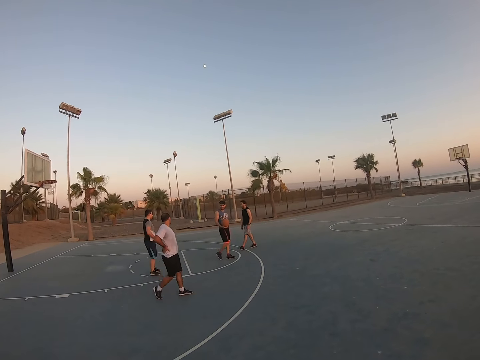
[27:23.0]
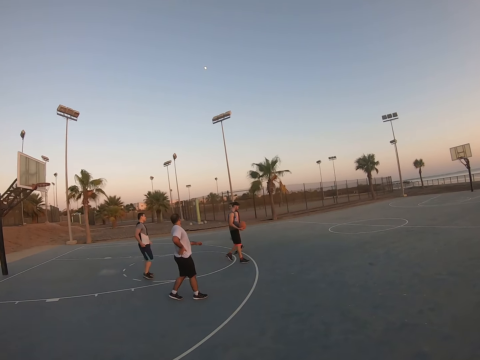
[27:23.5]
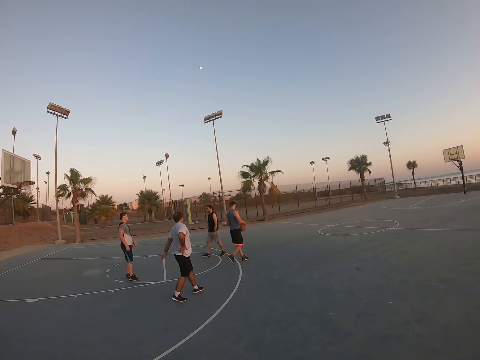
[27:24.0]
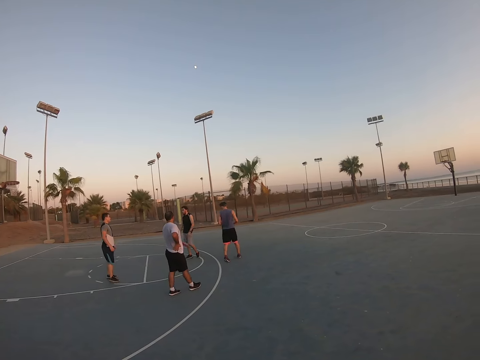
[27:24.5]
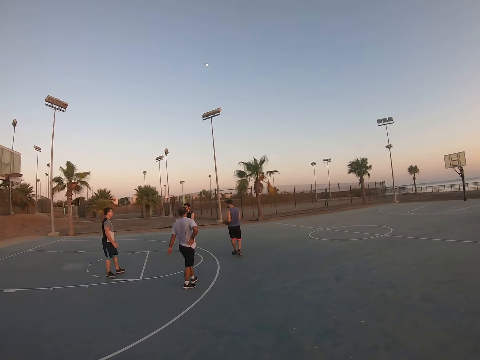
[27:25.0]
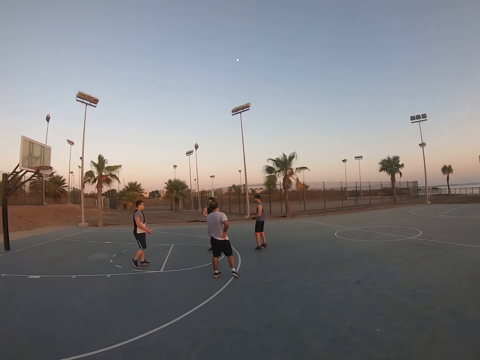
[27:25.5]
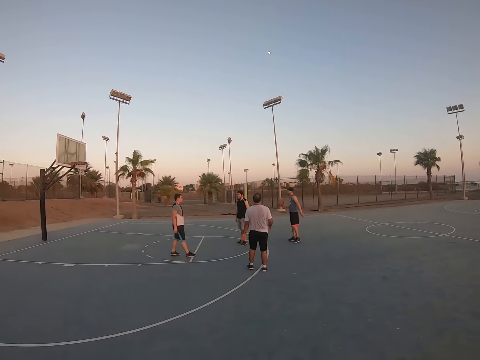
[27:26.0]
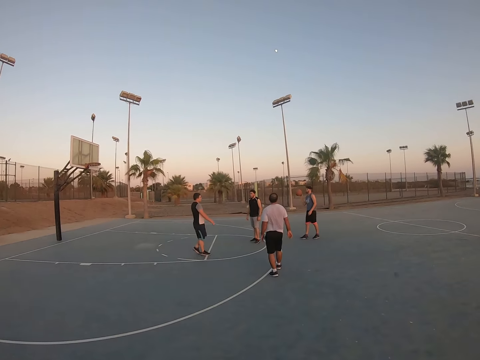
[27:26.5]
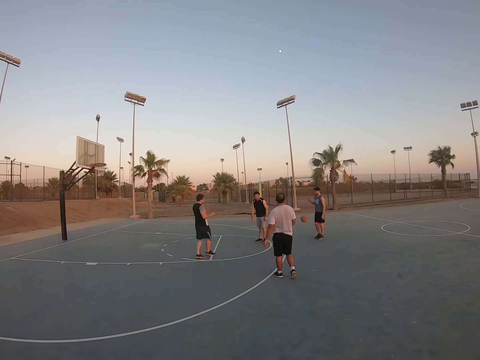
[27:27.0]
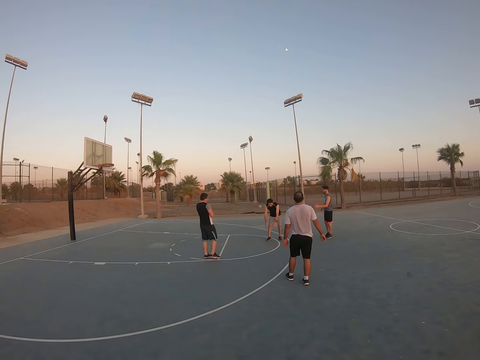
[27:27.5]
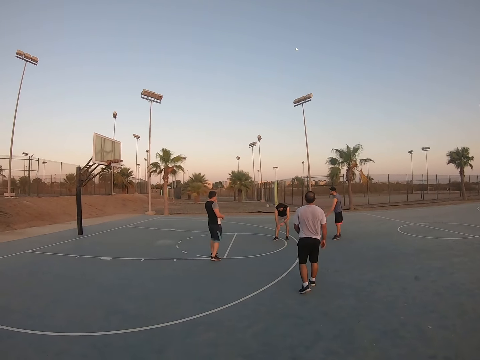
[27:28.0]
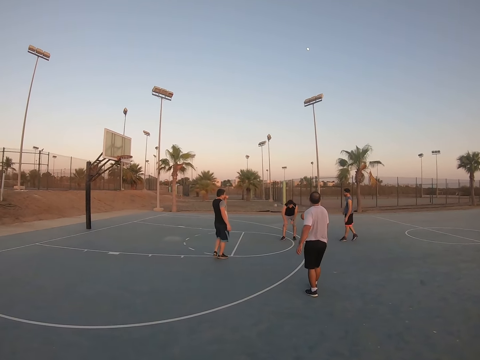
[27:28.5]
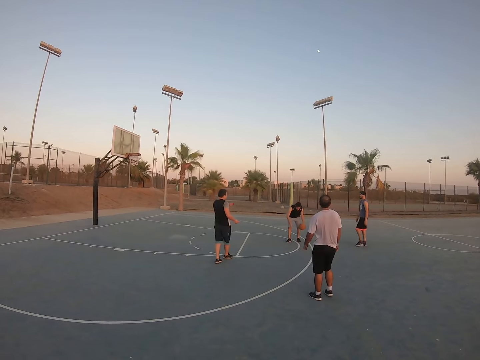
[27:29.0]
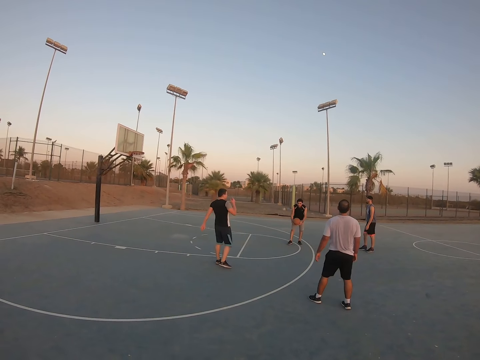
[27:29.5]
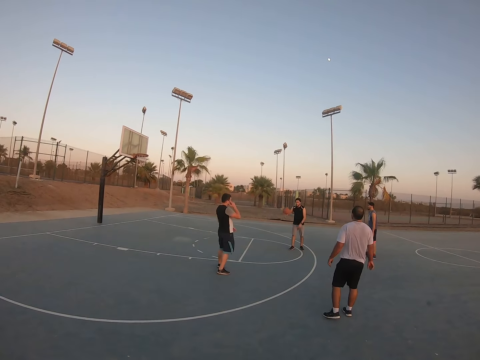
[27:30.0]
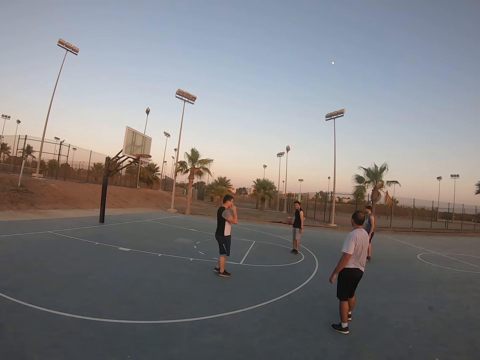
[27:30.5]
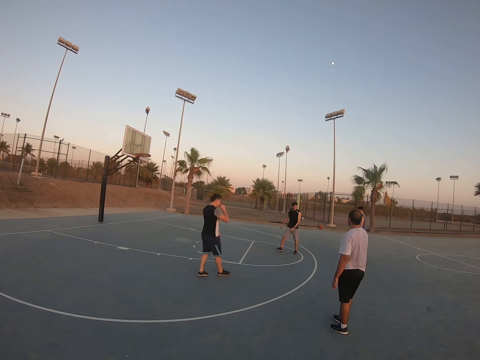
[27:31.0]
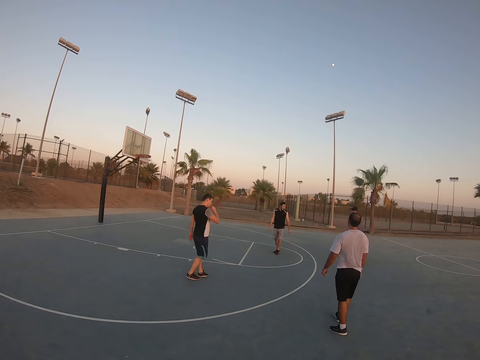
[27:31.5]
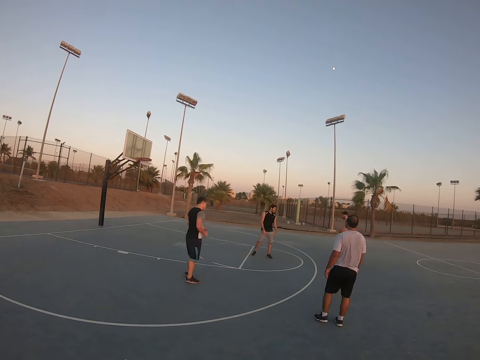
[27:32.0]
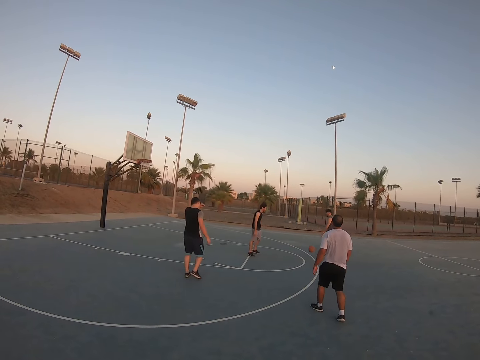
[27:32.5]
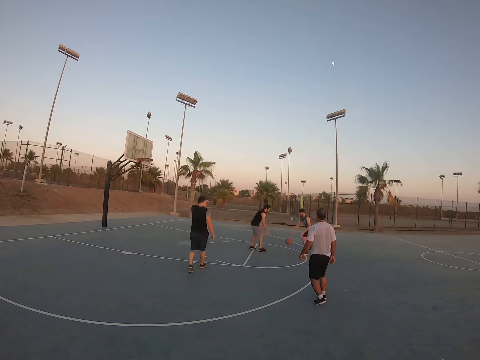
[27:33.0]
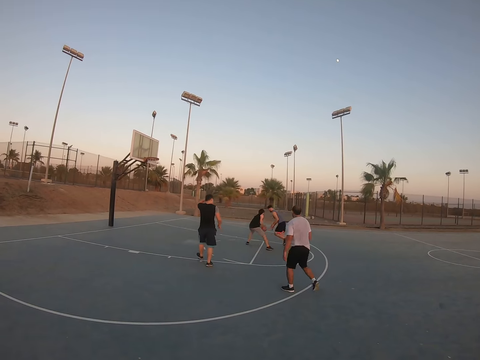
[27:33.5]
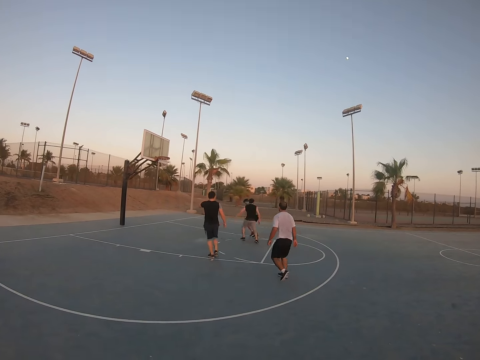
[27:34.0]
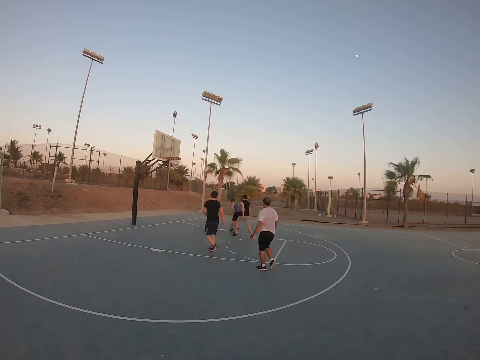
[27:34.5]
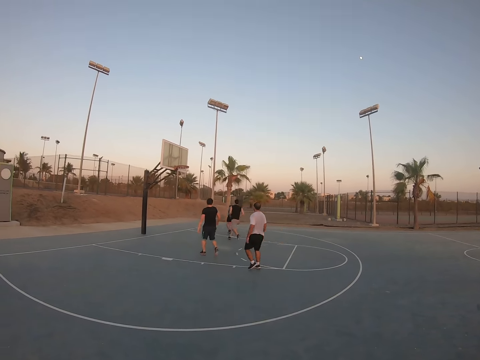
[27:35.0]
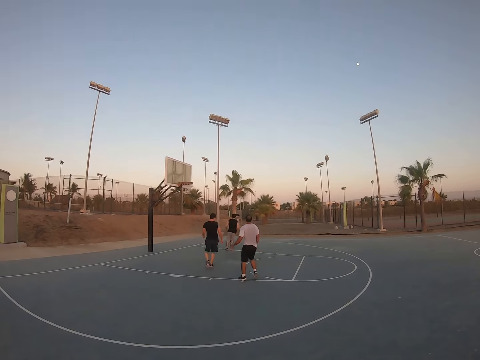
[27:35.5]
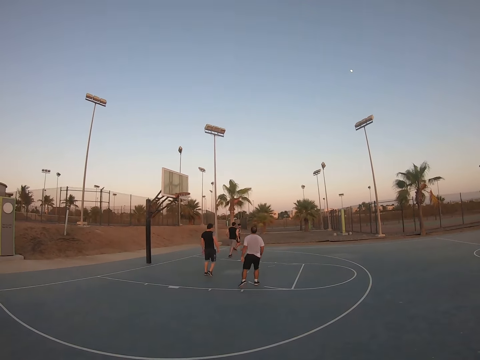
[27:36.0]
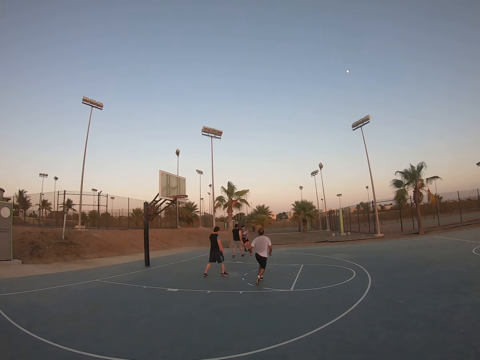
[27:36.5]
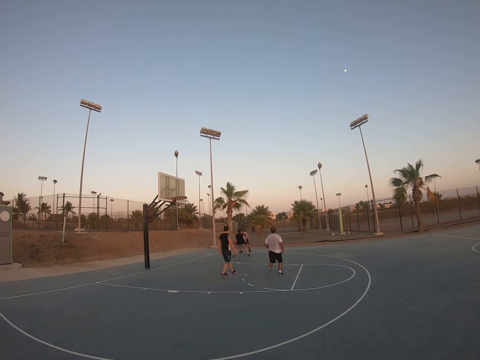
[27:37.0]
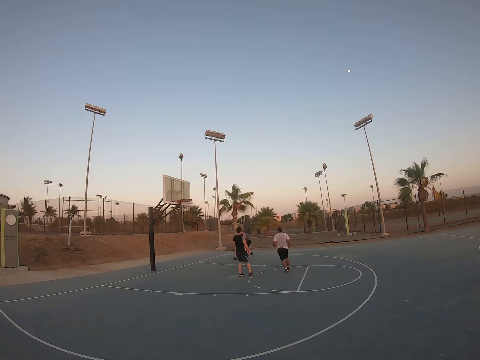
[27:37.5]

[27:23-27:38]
A man points at another man. The first man bounces the ball. A third man catches the ball and bounces the ball back to the first man. The first man bounces the ball.

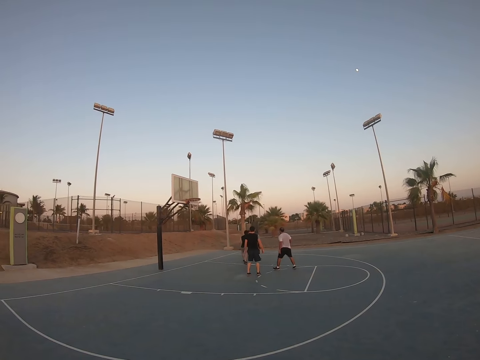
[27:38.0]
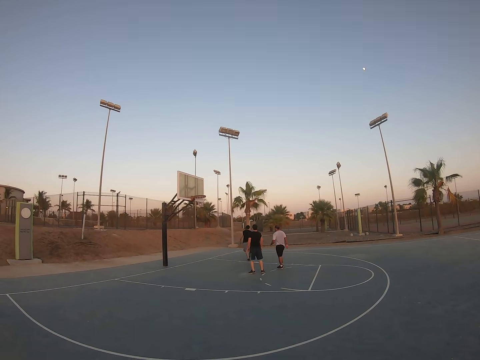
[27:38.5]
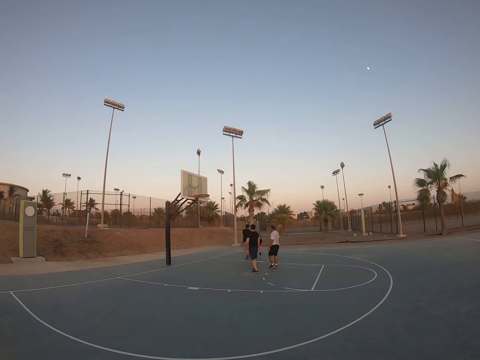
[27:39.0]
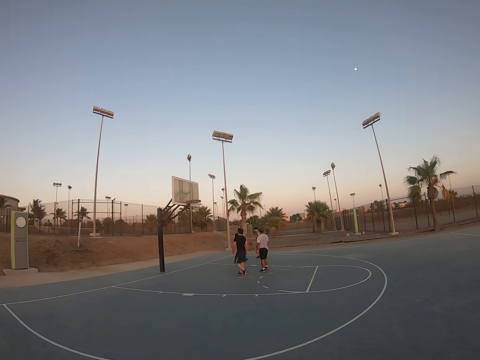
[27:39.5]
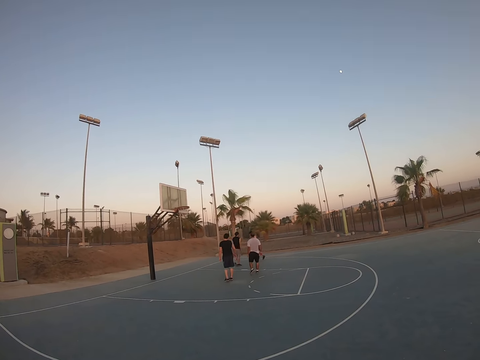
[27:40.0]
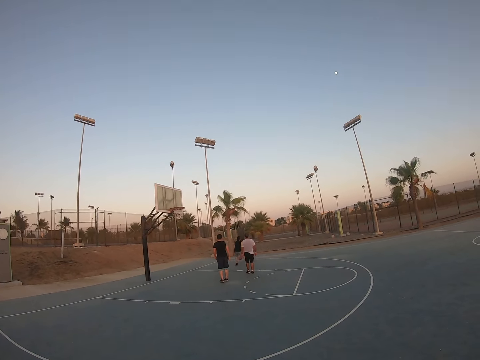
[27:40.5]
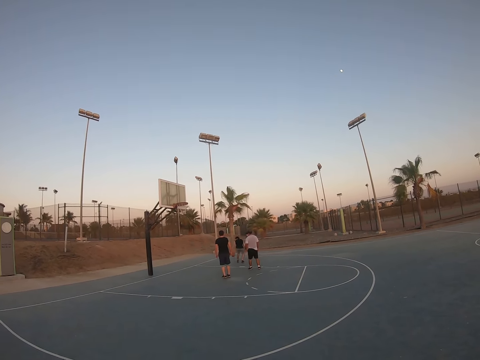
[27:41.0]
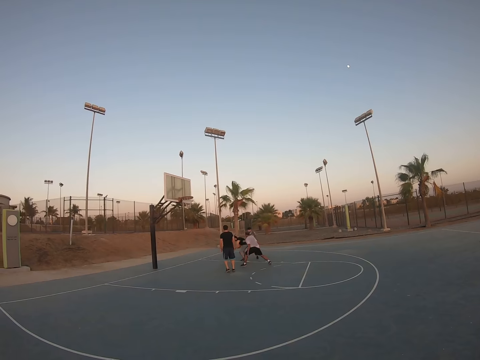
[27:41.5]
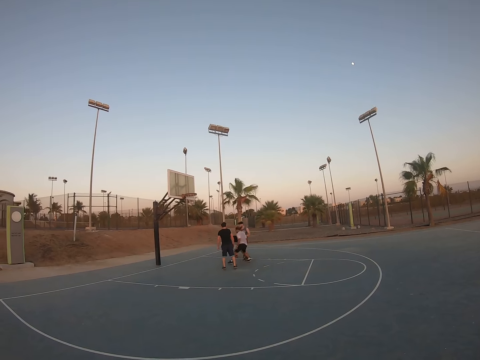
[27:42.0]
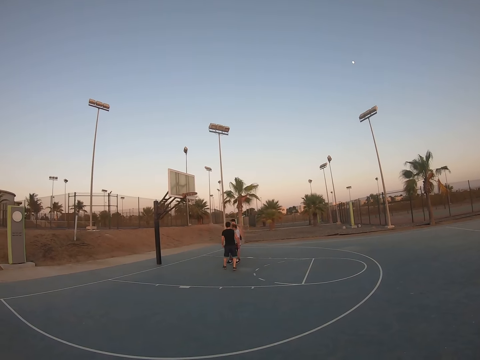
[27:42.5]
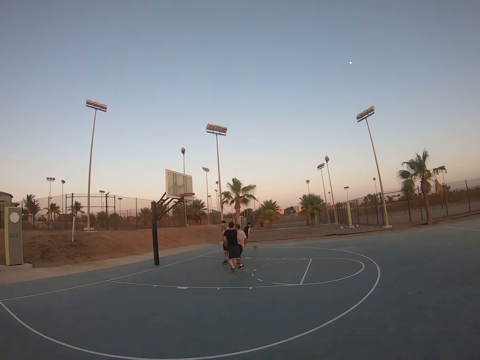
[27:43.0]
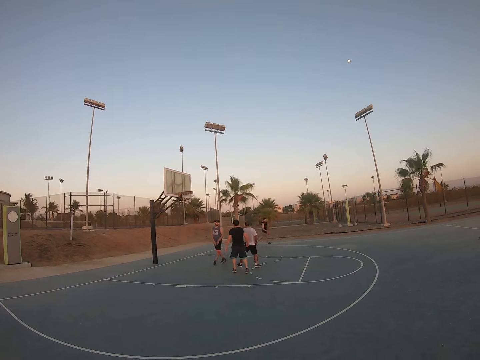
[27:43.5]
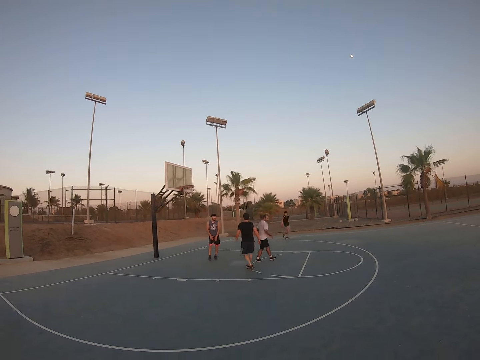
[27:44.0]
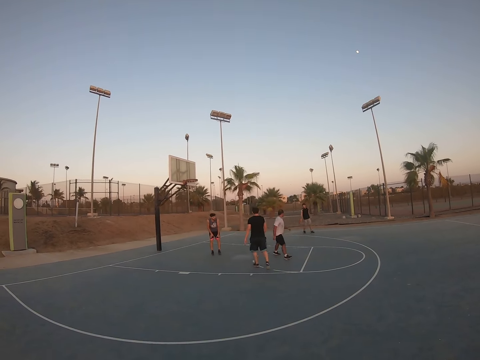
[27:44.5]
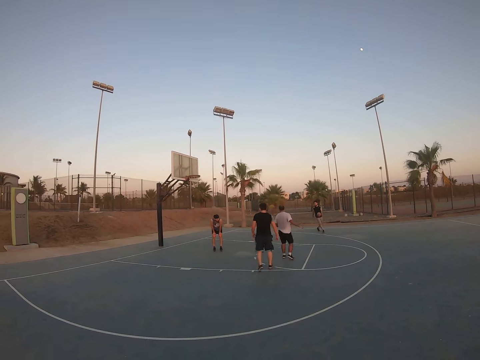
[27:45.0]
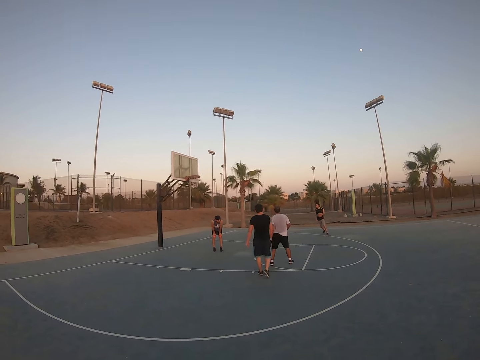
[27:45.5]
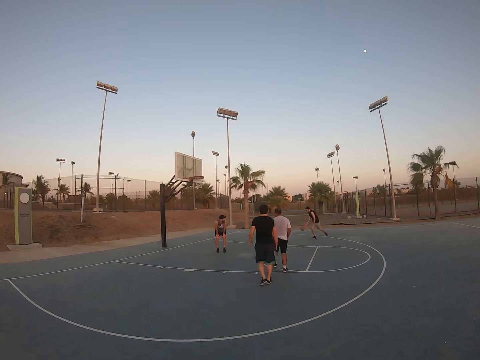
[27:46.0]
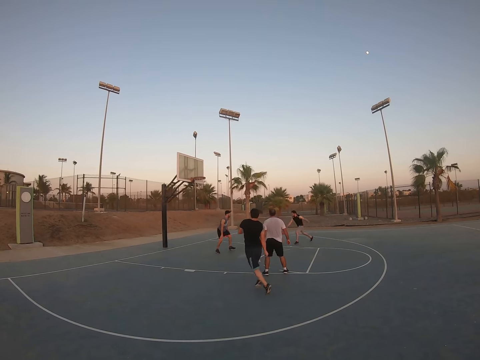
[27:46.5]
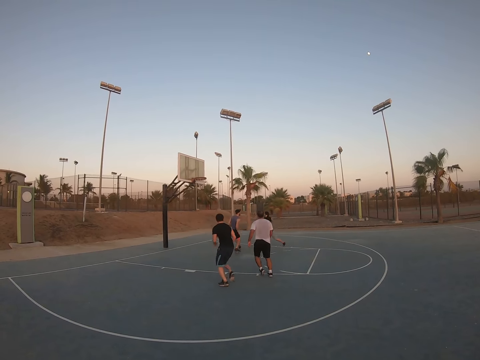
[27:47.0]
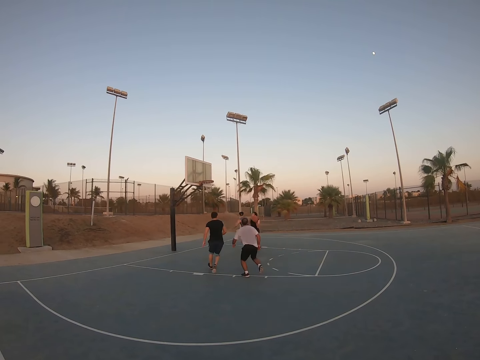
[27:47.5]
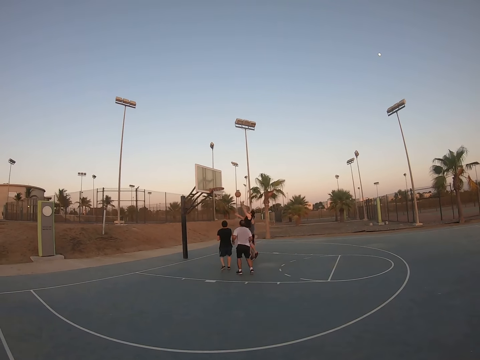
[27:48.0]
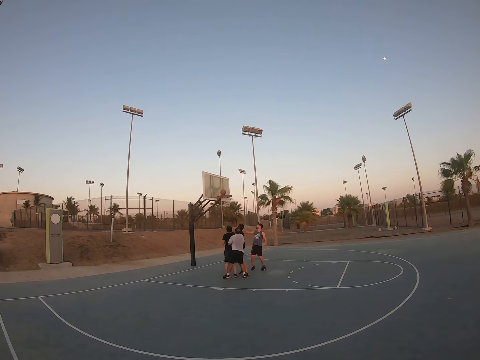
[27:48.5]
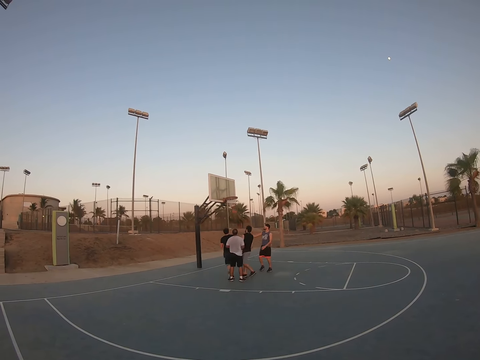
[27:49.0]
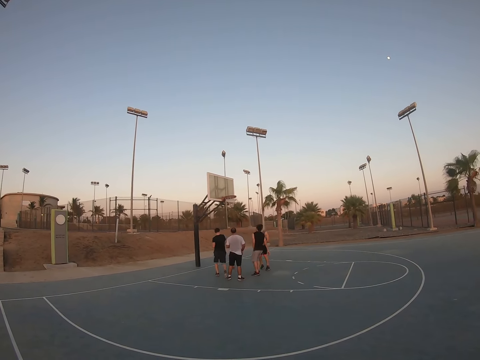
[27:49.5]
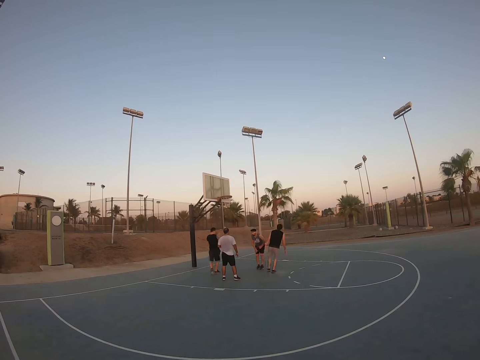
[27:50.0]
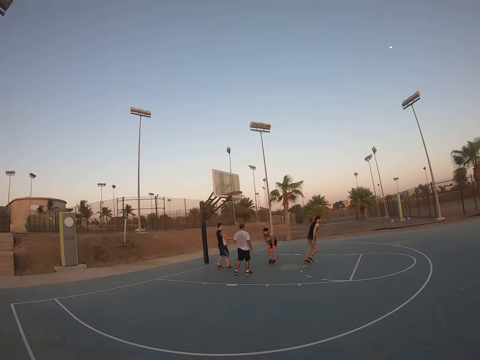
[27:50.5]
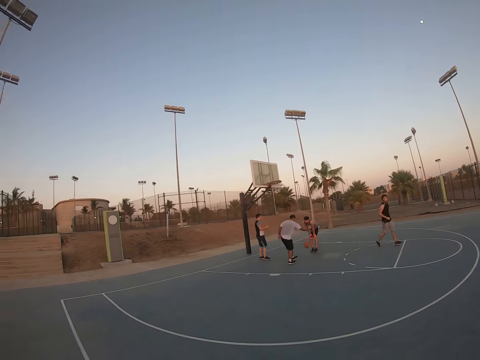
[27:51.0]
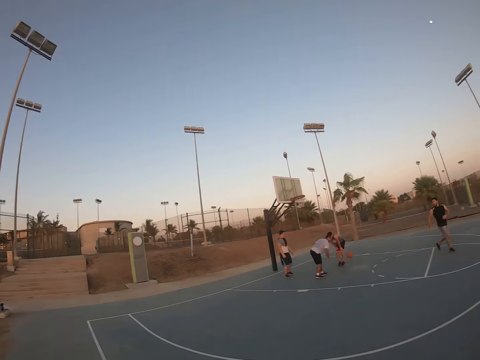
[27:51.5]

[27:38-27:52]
A man takes the ball from another man. The first man bounces the ball, throws the ball to the field goal, and scores.
